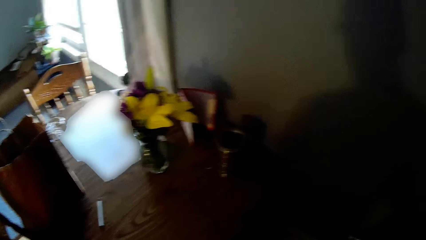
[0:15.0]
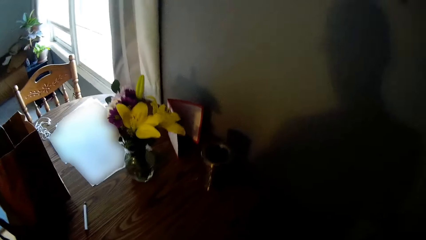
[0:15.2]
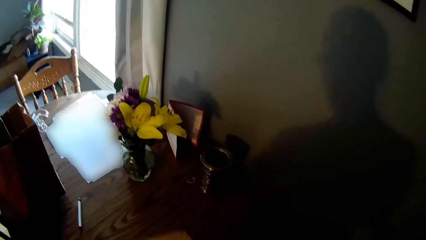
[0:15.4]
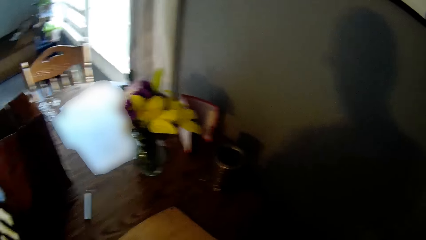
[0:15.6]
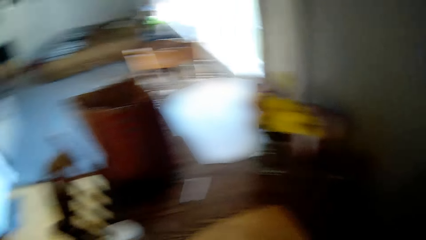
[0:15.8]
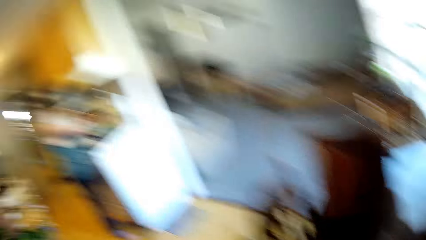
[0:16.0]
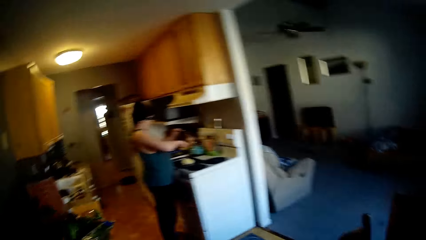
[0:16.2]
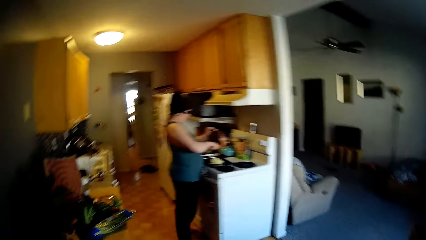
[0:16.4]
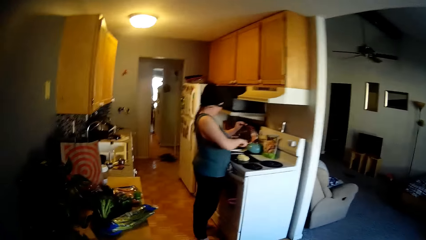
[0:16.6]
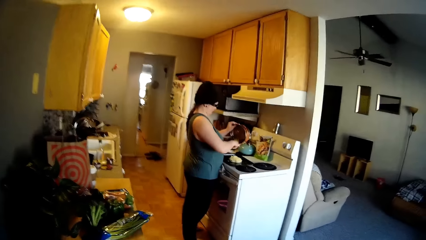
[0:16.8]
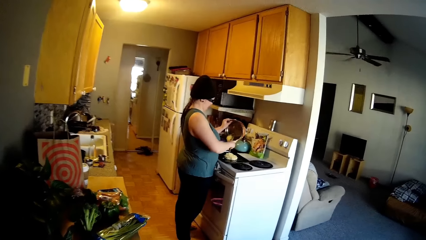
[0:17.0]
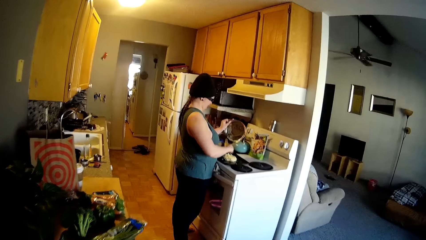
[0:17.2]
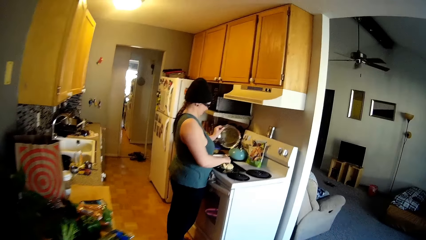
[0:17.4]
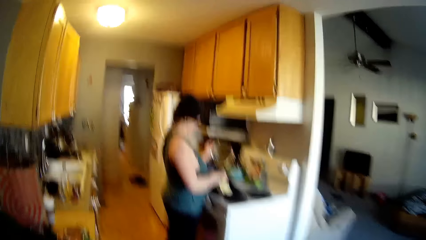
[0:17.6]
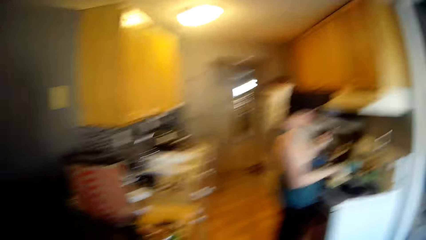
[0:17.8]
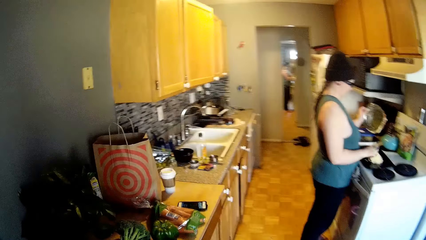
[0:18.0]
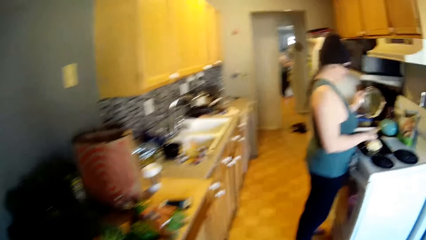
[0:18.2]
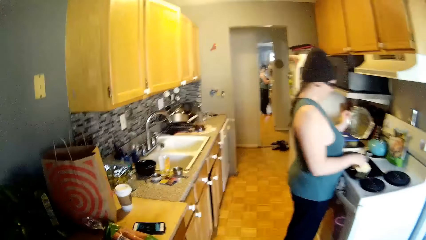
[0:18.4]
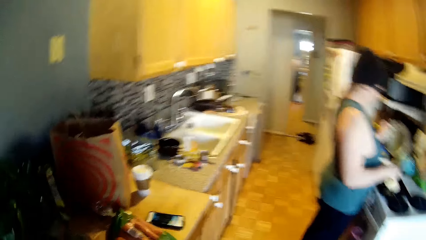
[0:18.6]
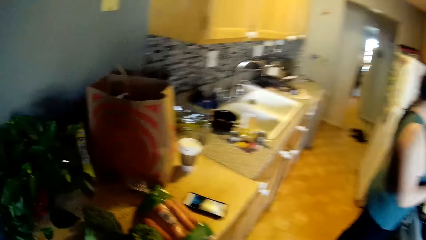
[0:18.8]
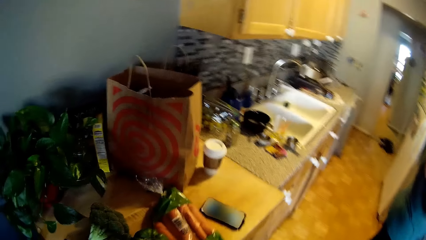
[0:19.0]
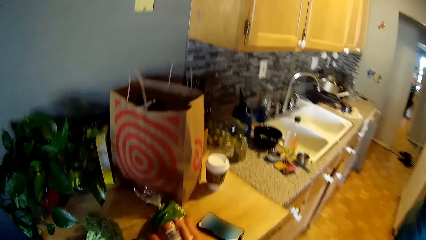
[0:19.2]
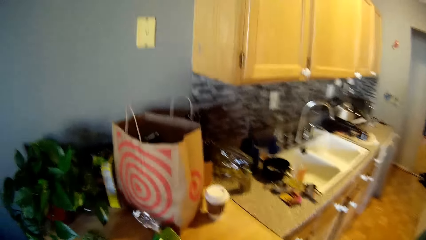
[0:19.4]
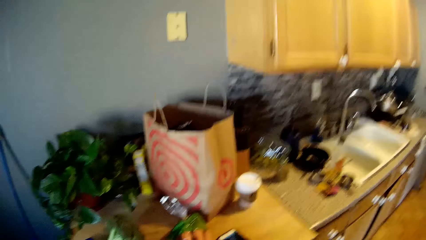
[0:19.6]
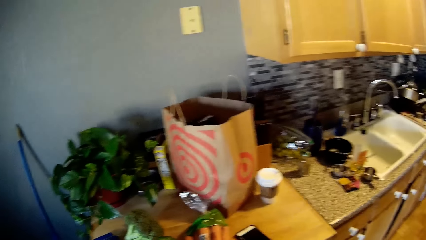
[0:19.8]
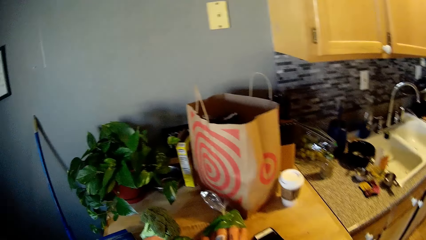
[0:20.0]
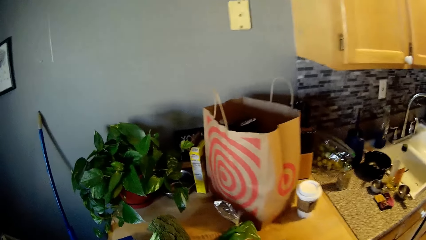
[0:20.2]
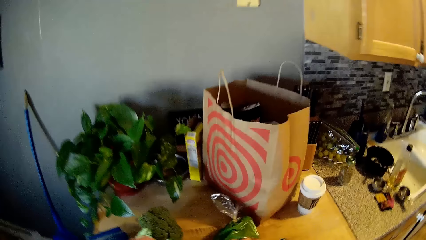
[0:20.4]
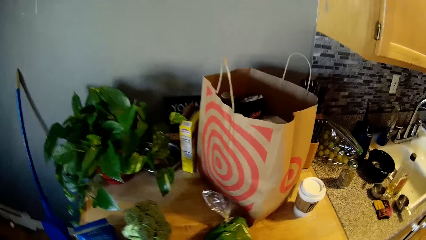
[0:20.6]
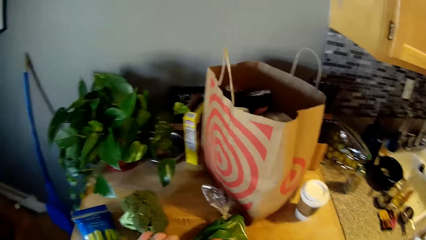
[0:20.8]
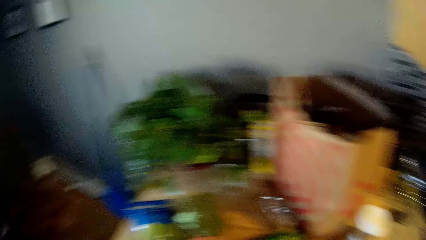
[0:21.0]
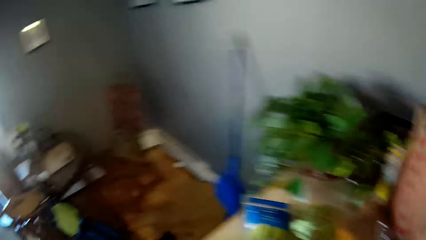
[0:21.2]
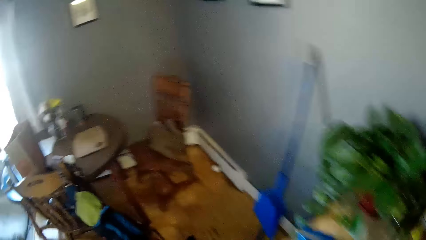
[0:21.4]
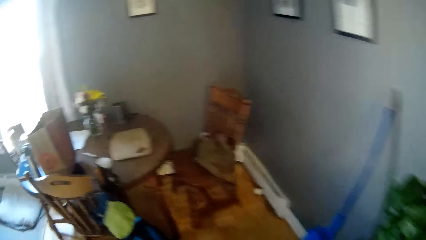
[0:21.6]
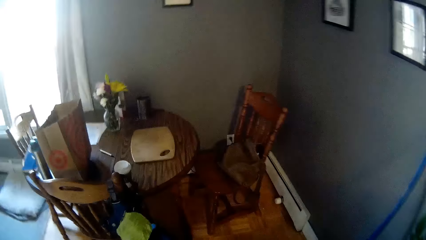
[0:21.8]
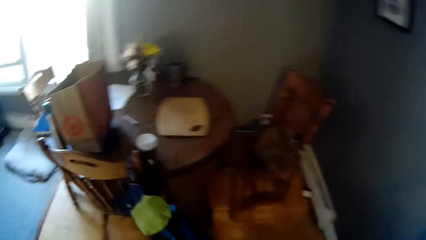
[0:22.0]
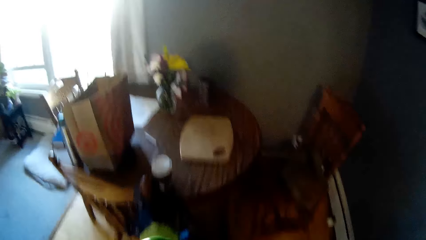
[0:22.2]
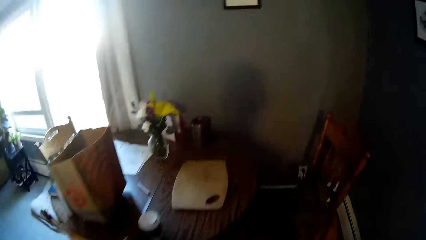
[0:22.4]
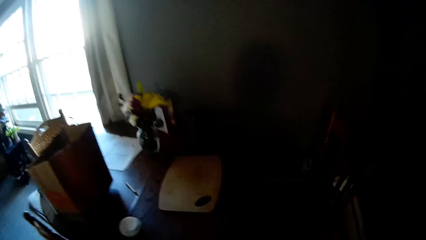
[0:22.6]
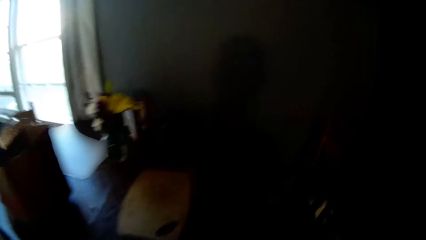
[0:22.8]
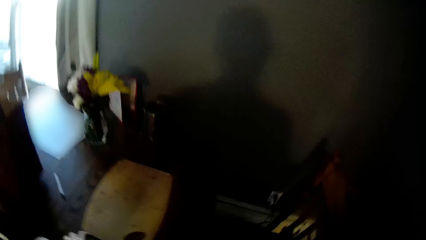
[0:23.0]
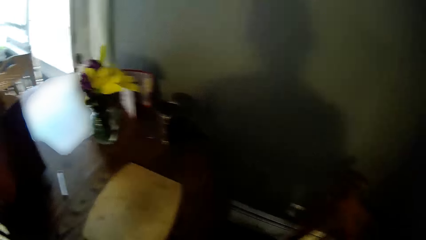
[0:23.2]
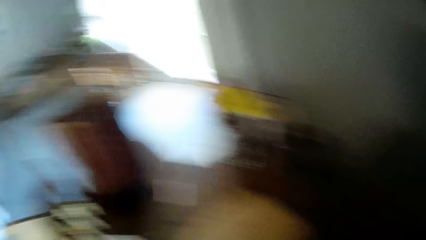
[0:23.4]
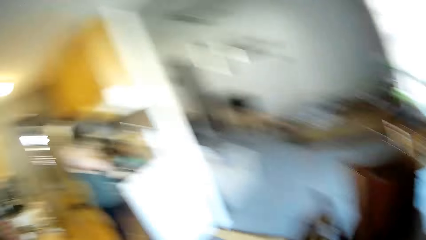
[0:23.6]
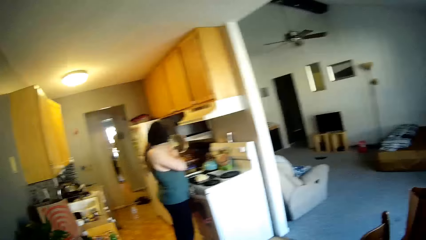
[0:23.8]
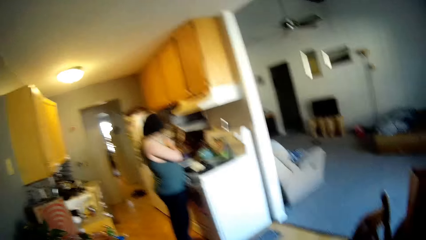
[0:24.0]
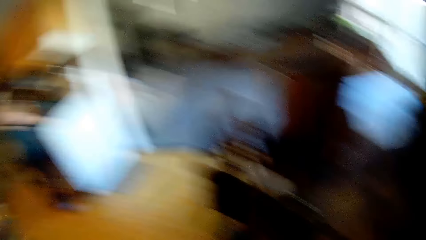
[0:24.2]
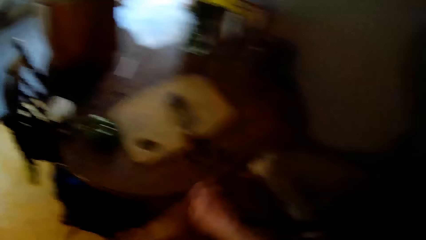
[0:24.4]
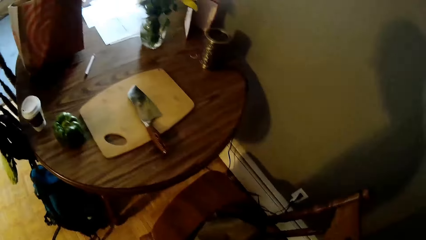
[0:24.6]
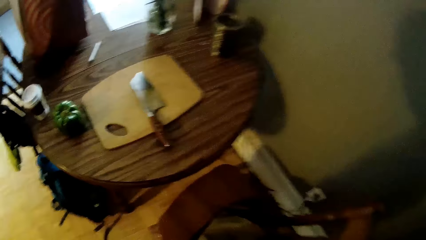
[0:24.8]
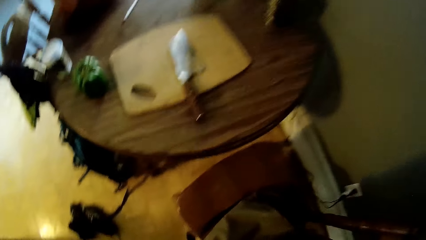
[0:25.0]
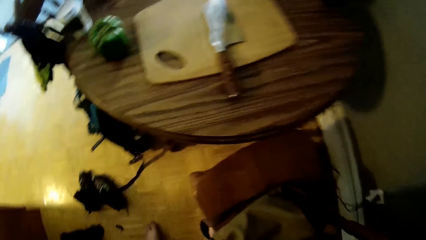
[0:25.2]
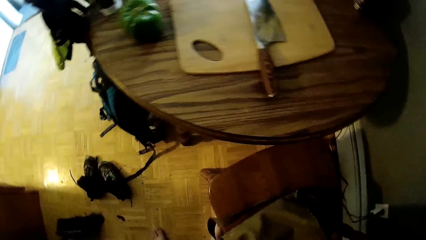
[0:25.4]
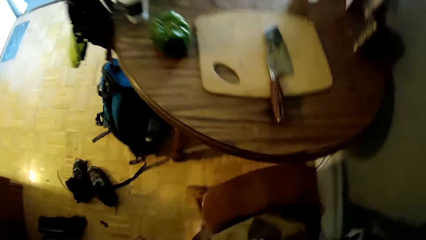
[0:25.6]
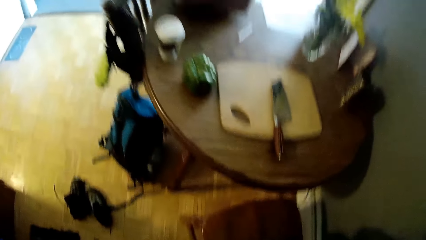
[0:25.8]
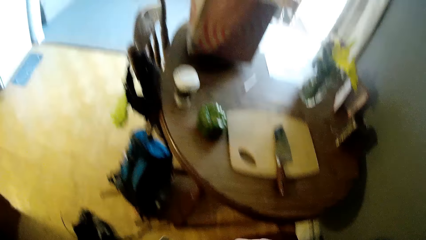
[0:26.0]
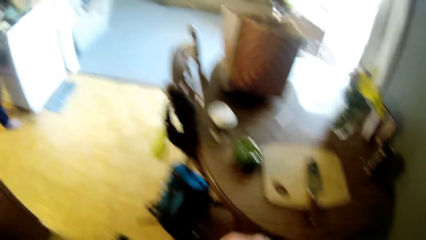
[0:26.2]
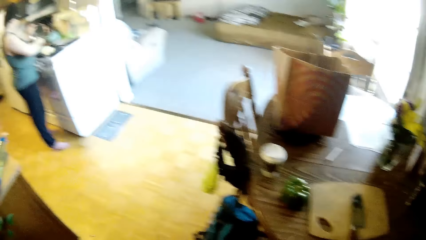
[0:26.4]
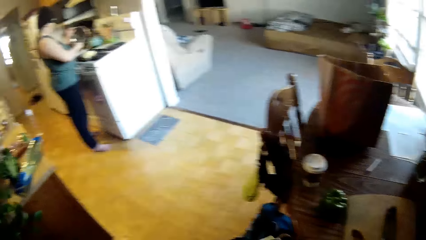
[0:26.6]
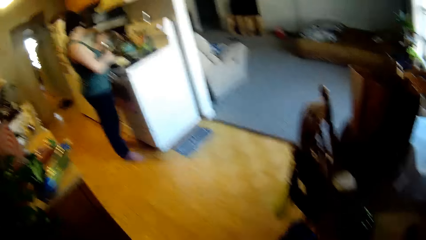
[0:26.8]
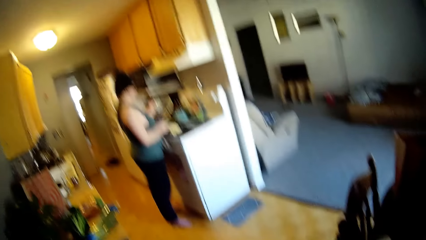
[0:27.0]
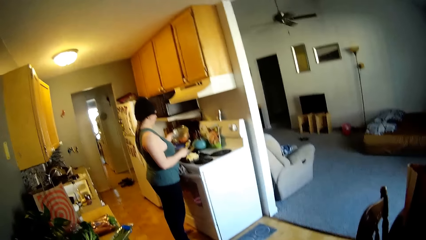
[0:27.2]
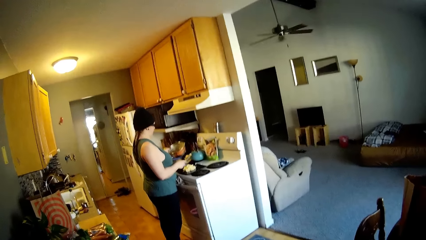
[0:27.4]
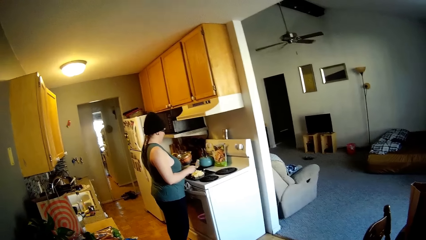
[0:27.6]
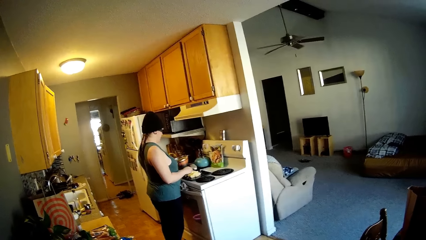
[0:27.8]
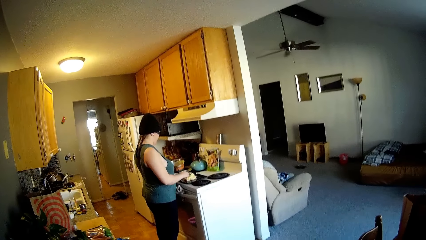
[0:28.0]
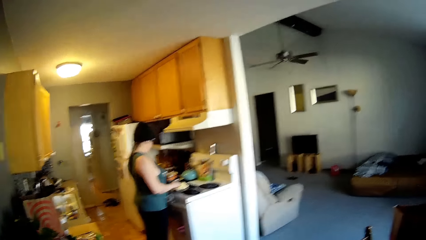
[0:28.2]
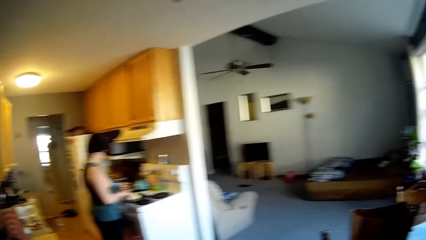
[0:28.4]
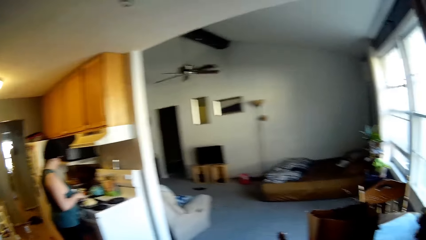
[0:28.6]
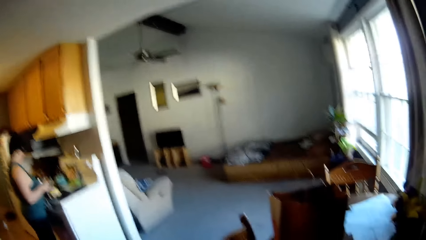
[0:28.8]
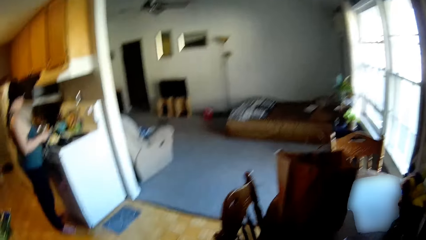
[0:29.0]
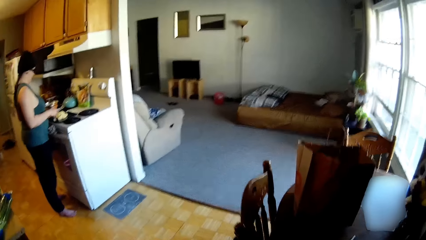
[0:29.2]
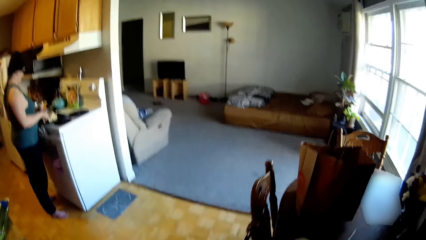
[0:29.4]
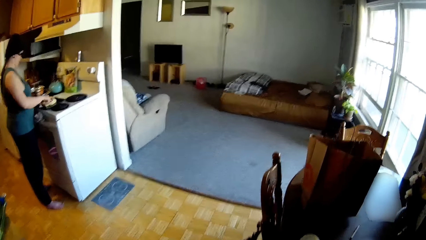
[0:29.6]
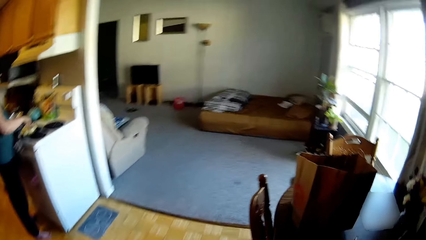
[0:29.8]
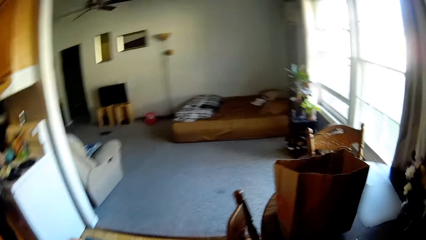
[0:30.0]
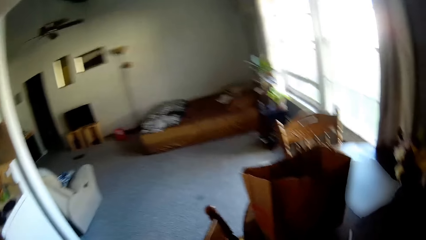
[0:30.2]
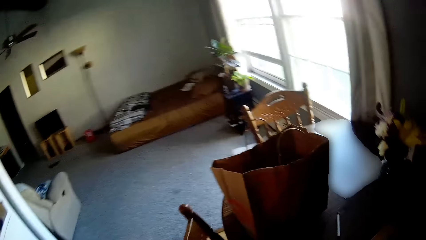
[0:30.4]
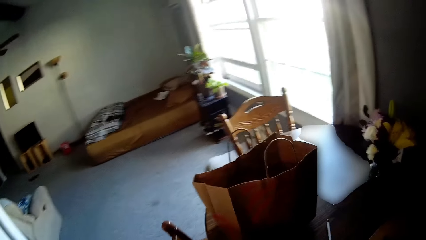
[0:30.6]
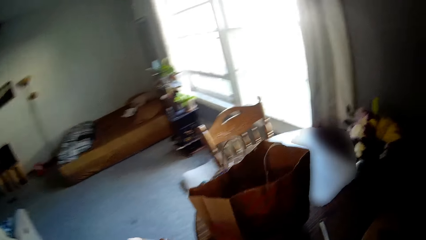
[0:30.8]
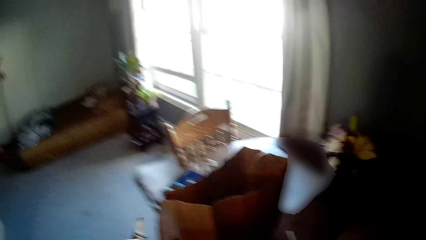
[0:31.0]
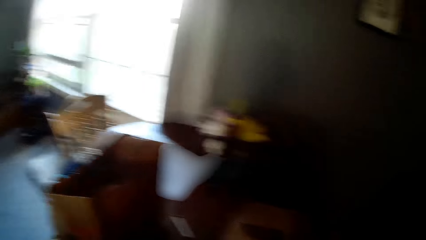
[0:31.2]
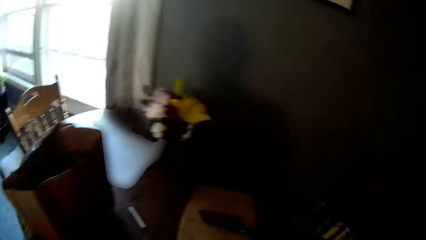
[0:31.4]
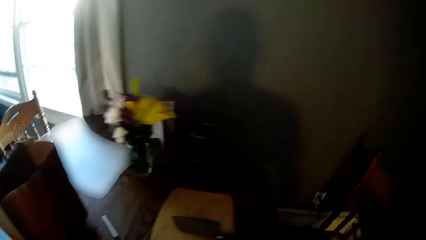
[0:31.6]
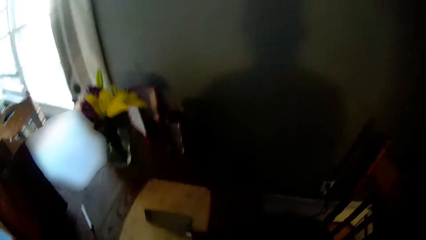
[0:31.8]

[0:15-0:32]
The camera wearer places the flat wooden board on the dining table. The woman scoops a flour mixture into a plate on the cooker, with the wooden turner in her right hand and the pot in her left hand. The camera wearer walks around the kitchen. They drop a knife on the flat wooden board on the dining table. The woman drops the pot on the cooker with her left hand. The woman drops a bowl on the countertop.
